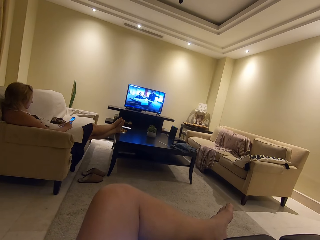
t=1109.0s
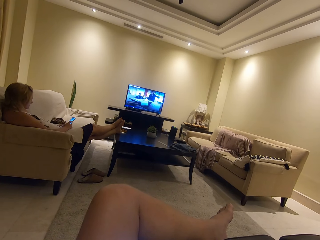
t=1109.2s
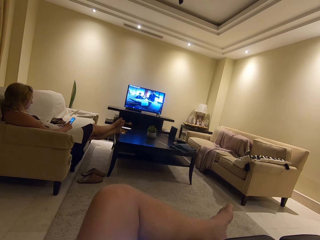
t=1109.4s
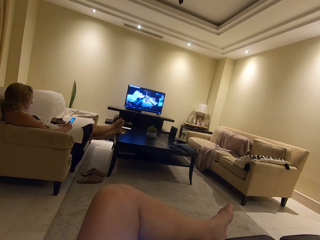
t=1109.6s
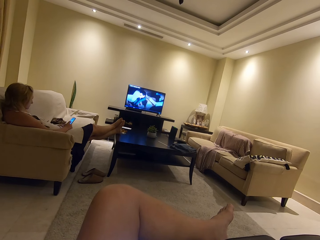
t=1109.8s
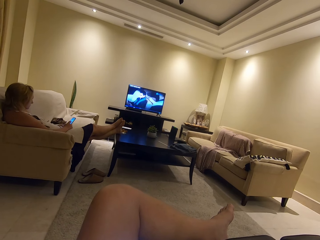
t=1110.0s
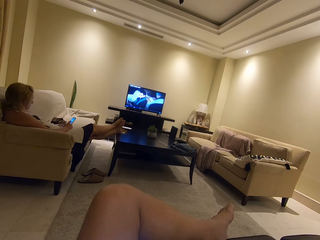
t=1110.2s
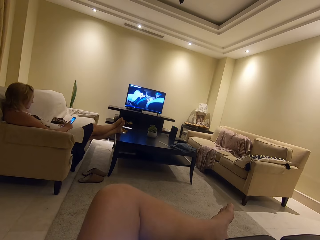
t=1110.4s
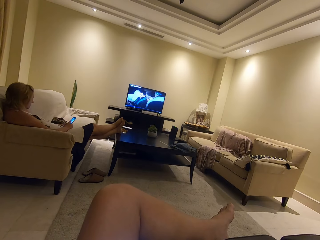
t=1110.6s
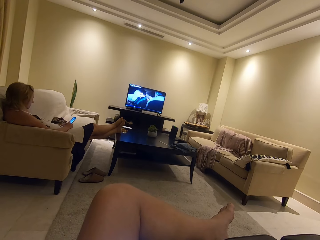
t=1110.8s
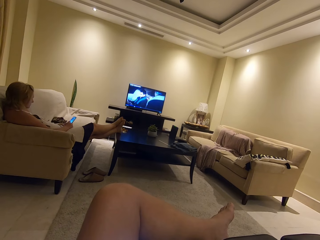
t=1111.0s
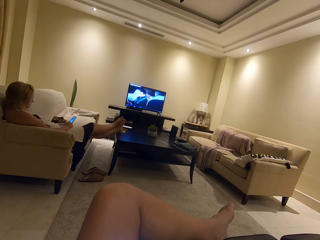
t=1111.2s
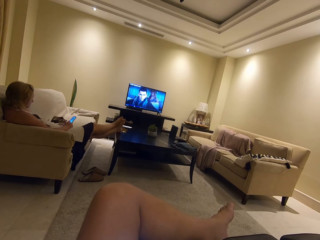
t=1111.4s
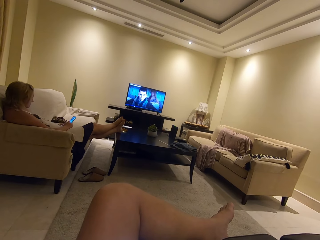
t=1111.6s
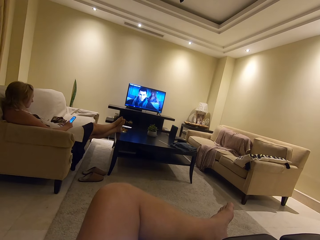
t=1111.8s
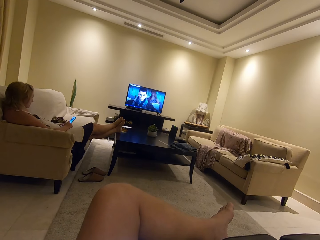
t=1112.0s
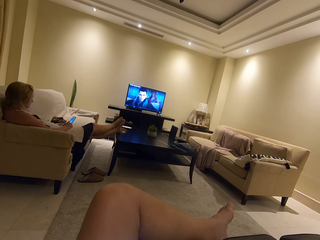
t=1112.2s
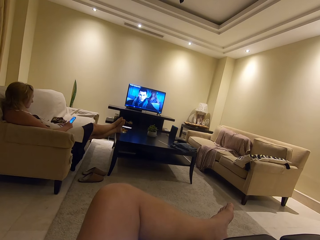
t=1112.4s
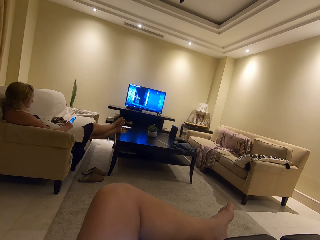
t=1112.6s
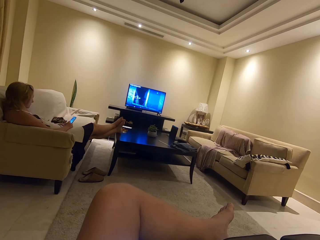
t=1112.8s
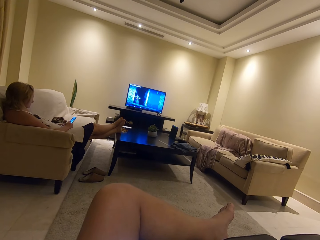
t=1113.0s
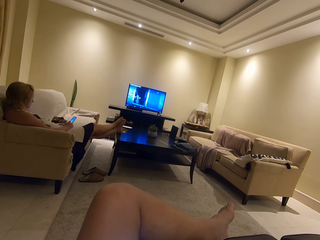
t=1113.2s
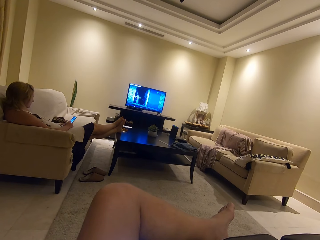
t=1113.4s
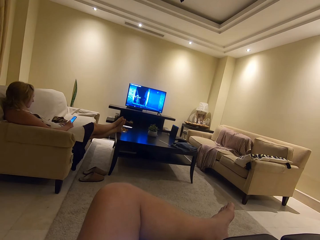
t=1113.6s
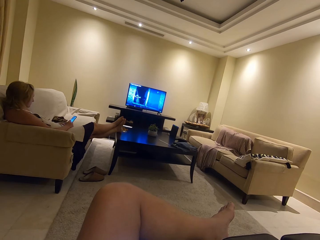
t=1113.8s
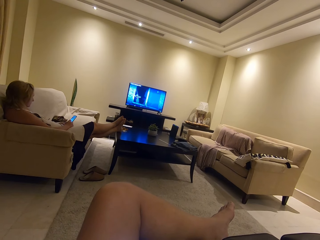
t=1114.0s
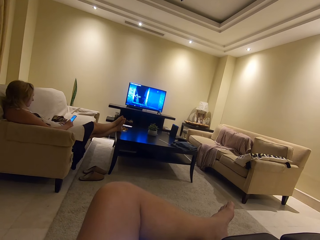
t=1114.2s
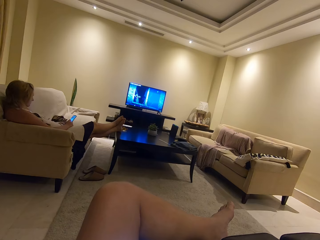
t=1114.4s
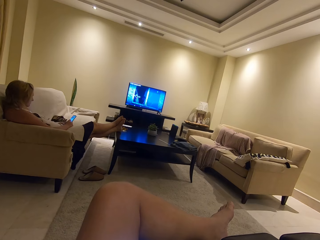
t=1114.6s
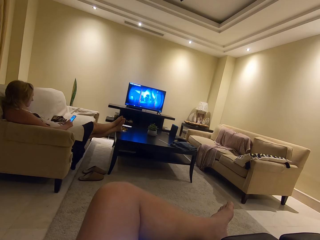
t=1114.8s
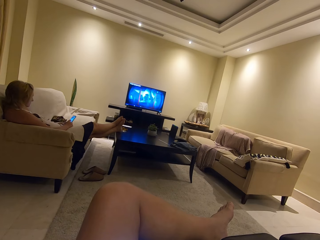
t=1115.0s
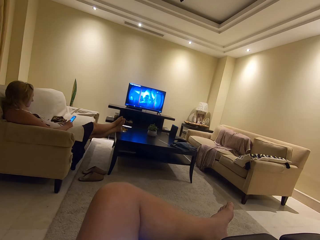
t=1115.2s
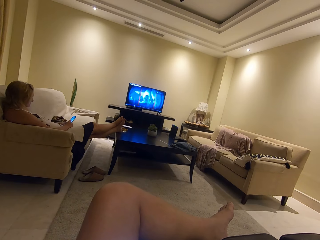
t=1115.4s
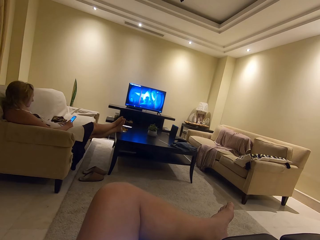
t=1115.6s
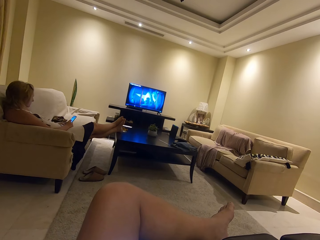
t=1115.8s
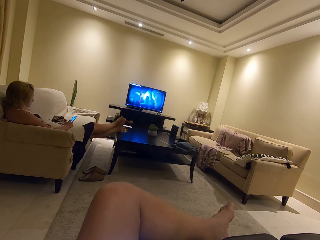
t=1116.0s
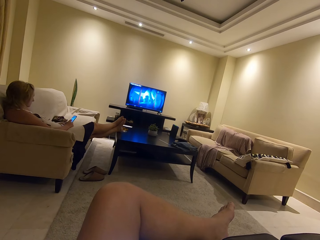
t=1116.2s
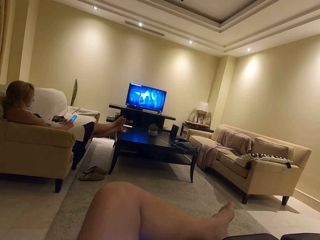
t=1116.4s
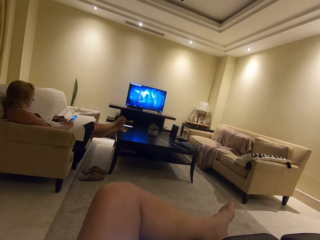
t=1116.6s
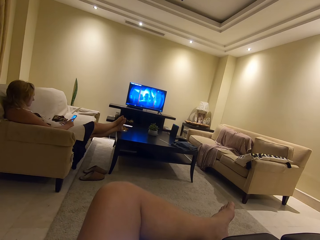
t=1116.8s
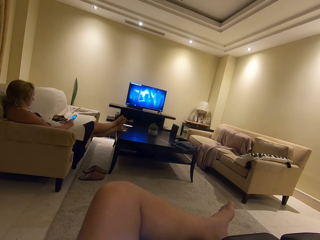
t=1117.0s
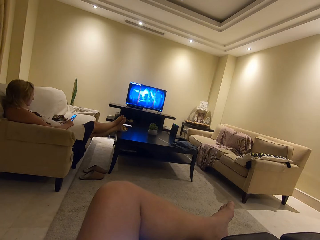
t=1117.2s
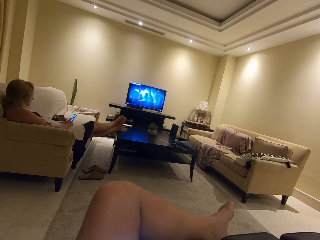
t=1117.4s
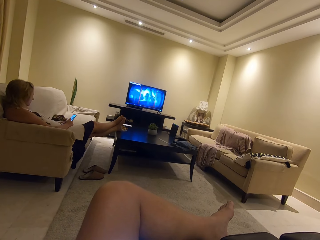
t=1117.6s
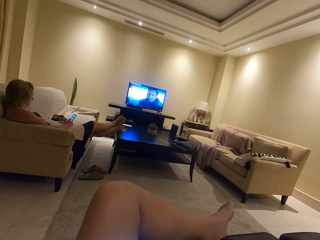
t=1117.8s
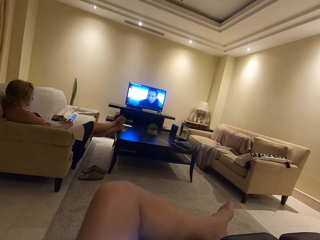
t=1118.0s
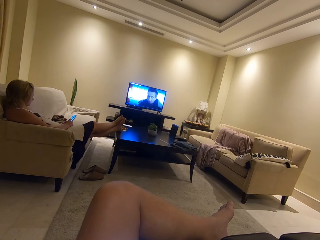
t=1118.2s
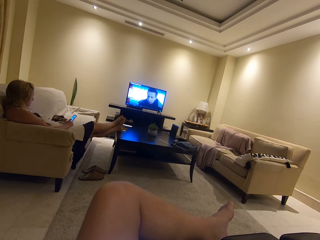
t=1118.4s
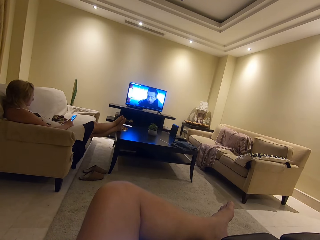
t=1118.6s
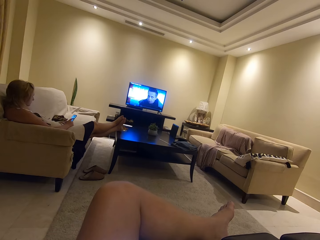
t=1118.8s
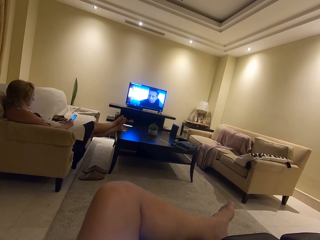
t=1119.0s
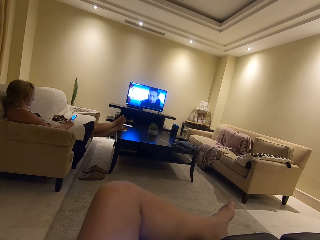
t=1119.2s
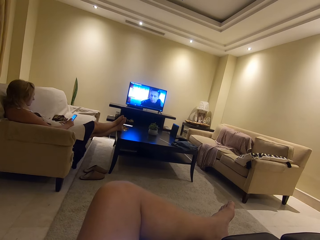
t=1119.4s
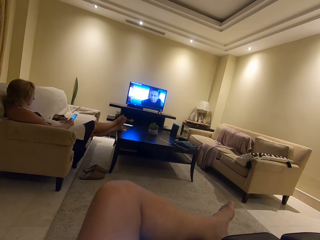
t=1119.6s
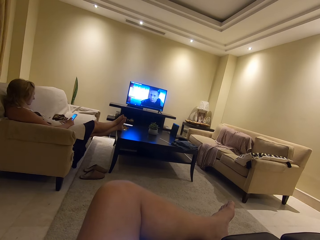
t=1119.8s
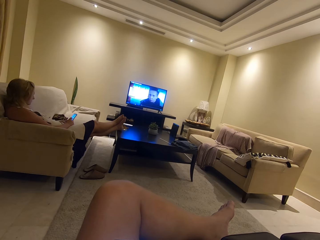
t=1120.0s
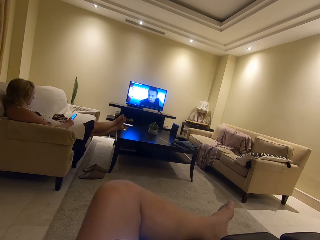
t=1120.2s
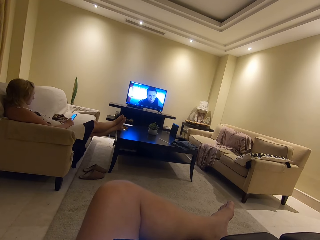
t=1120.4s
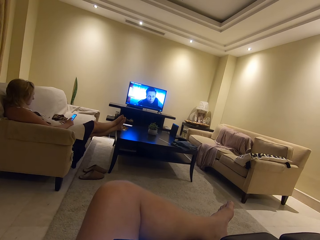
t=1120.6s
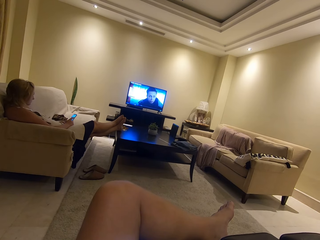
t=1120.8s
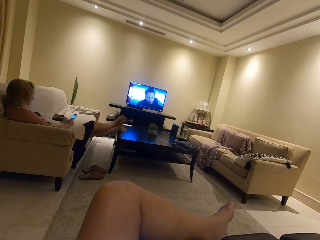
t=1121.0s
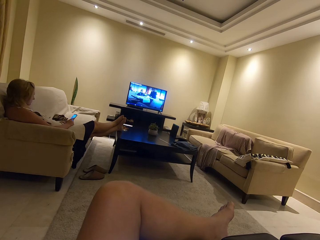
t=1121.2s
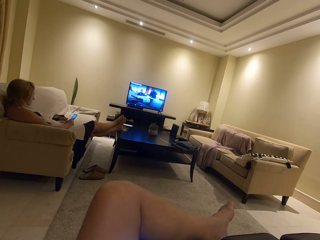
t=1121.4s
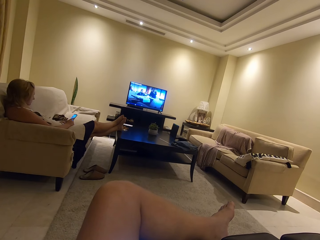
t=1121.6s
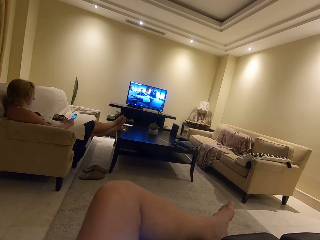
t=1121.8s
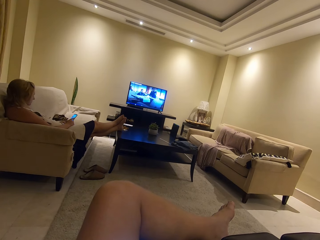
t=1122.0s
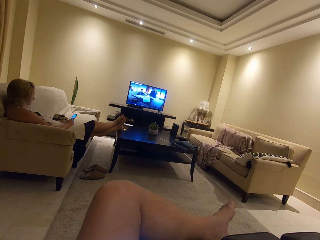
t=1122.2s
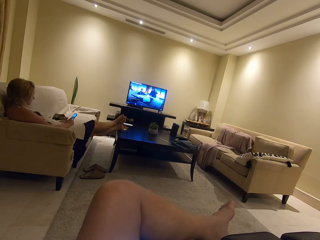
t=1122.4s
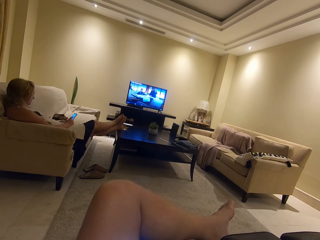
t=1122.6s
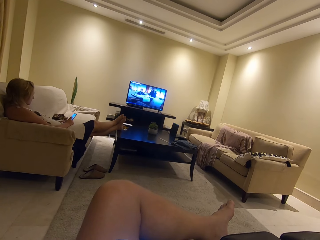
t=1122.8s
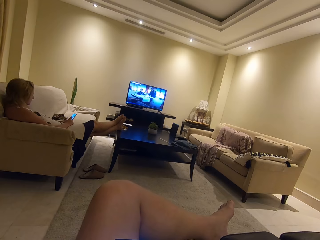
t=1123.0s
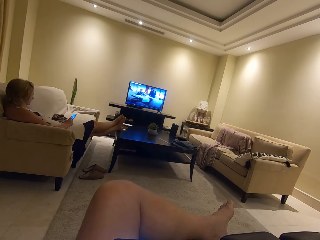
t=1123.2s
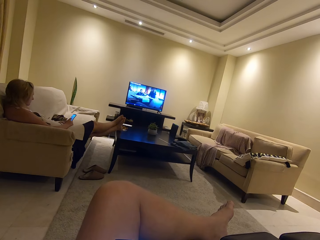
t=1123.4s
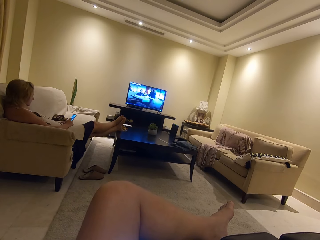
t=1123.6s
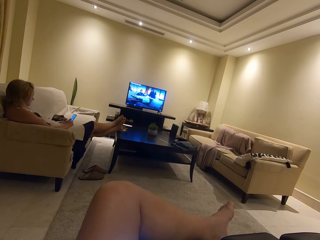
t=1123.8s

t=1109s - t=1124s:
A woman uses her phone. The camera wearer watches the television.

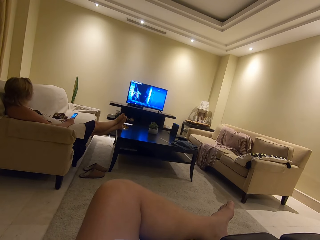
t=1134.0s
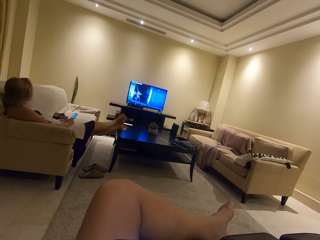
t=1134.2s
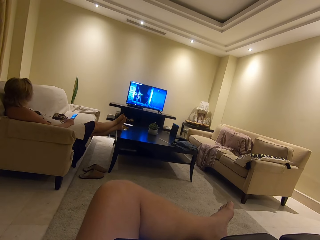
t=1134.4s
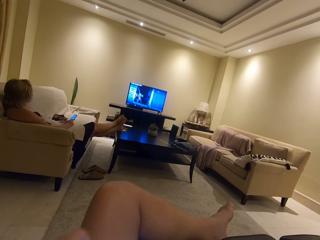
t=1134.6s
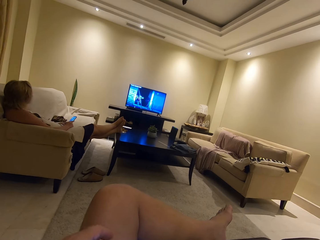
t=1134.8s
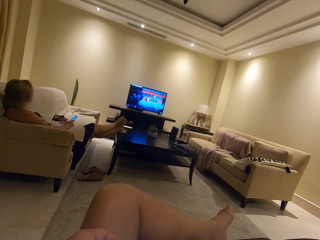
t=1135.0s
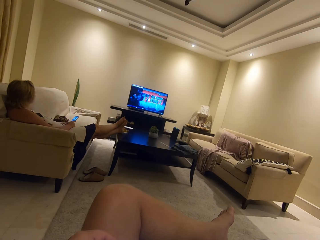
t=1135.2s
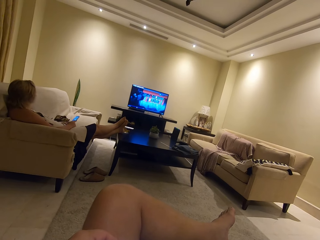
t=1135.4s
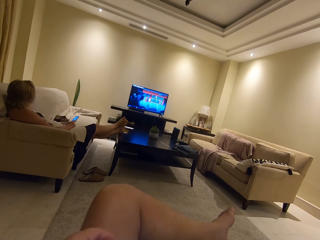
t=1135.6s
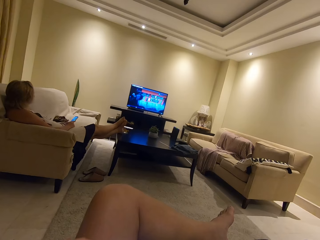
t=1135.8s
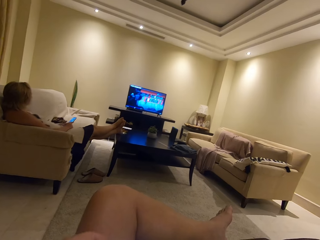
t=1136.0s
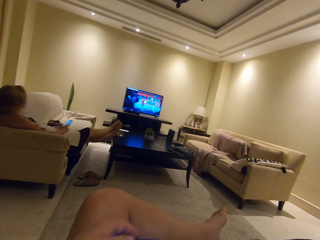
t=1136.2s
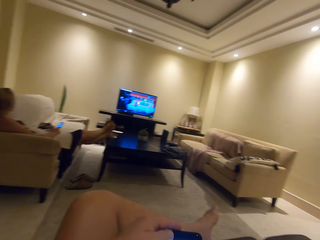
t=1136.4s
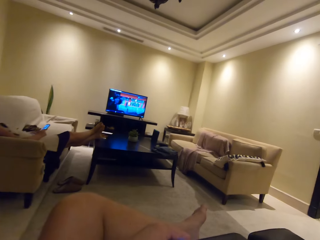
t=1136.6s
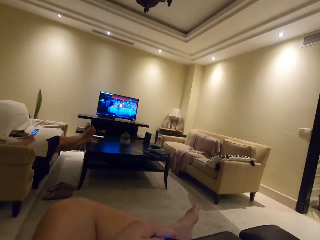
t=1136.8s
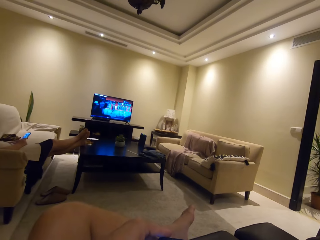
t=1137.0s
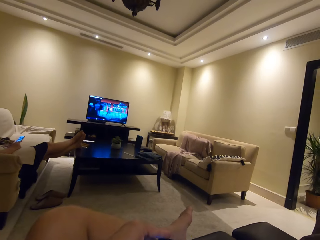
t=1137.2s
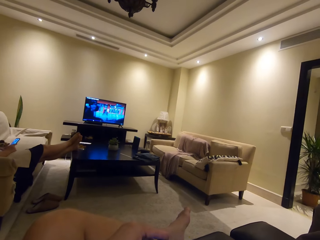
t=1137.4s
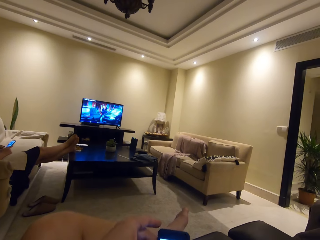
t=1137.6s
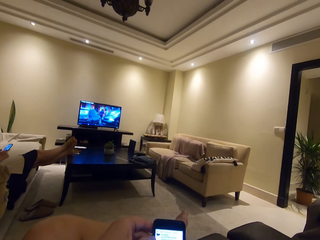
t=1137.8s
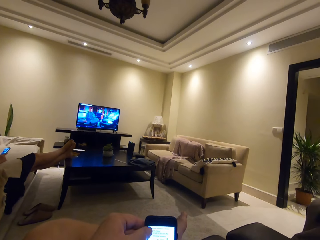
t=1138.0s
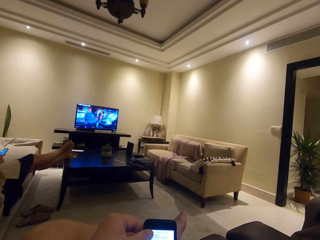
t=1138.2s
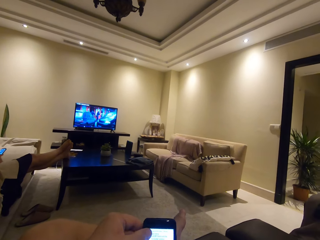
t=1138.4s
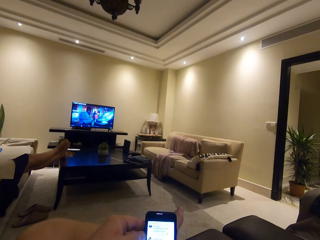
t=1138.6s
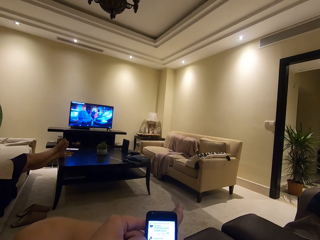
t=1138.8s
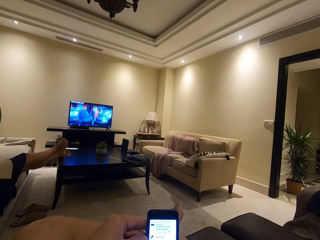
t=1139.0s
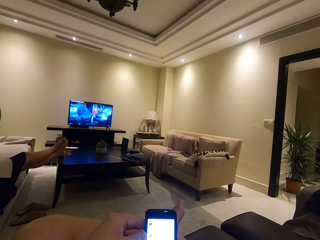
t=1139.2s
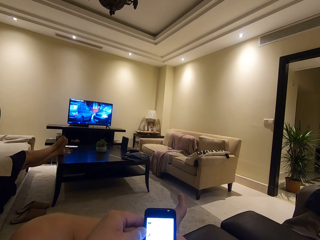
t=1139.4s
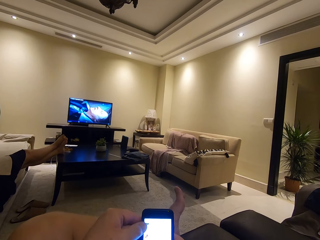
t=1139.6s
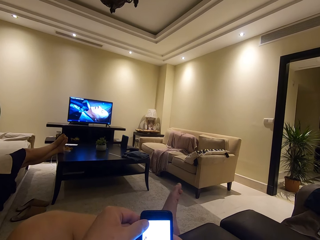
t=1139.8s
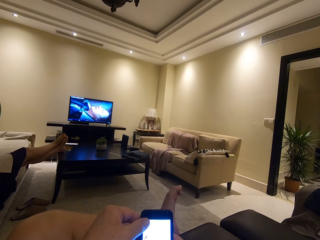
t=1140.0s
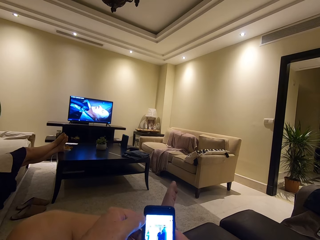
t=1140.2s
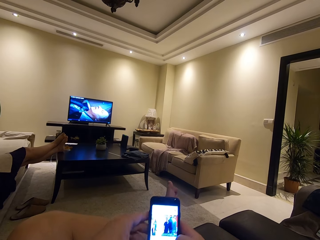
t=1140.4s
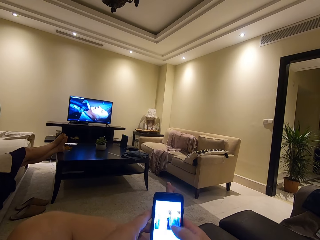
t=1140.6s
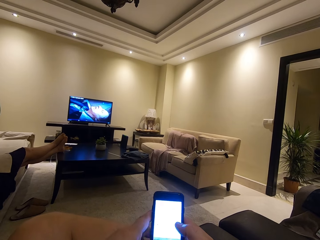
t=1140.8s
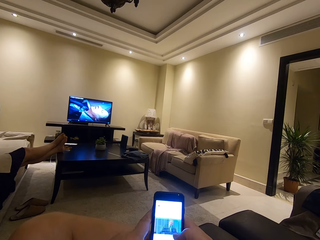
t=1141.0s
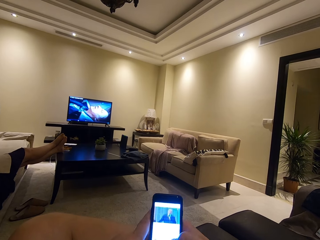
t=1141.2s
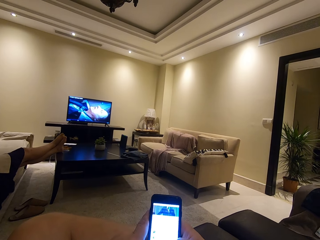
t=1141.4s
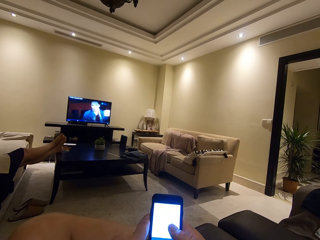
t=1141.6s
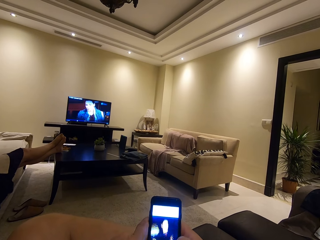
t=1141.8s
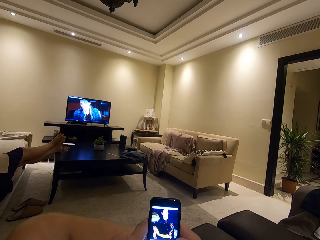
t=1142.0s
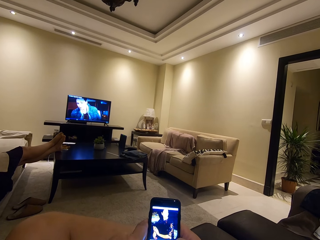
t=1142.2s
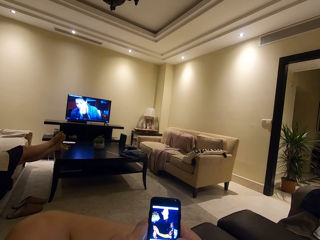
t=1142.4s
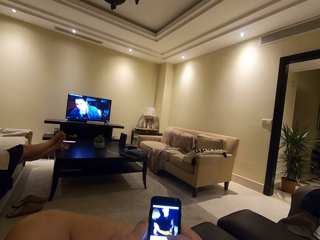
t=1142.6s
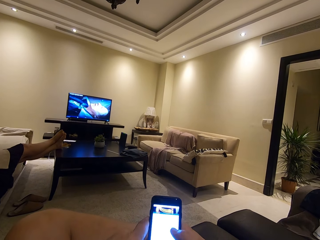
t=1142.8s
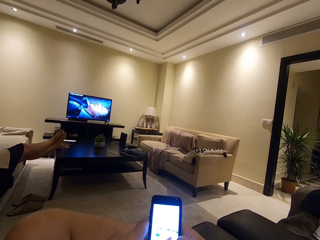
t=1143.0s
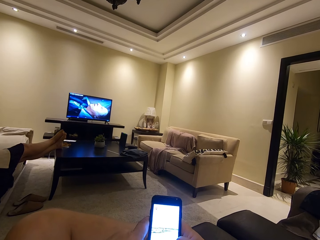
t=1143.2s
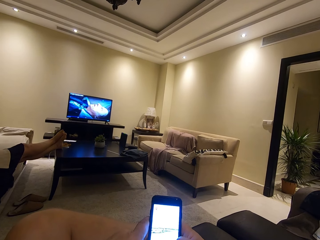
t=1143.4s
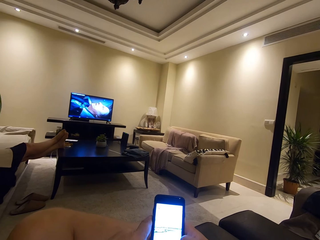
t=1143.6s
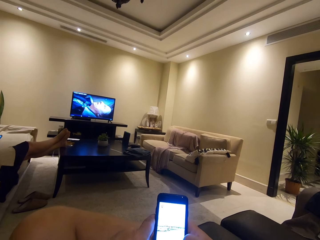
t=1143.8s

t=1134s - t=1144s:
The camera wearer uses his phone. He scrolls the phone.
